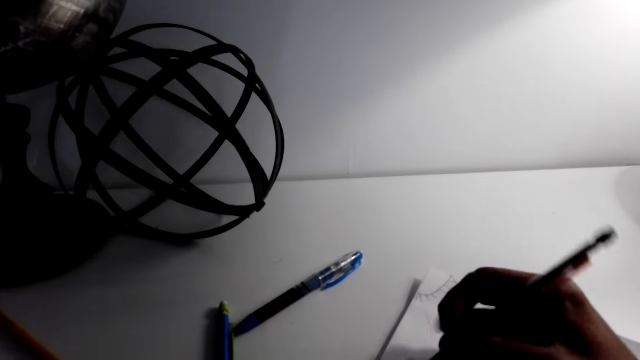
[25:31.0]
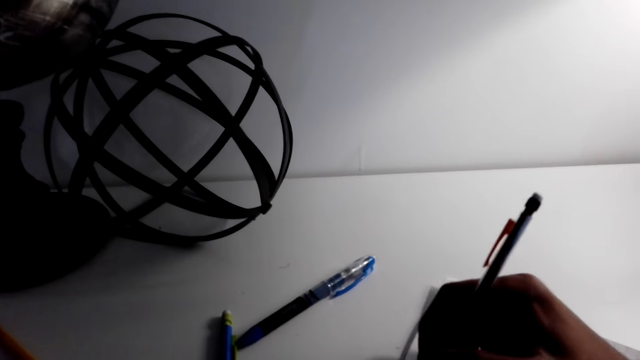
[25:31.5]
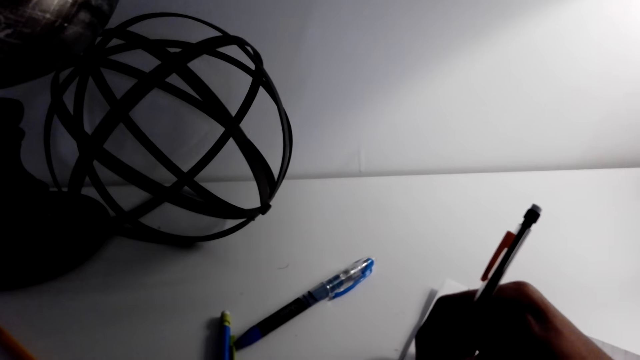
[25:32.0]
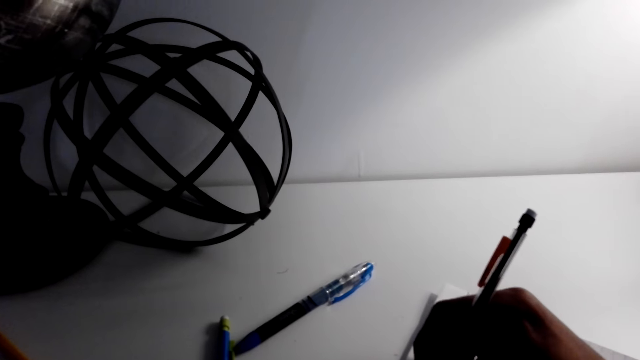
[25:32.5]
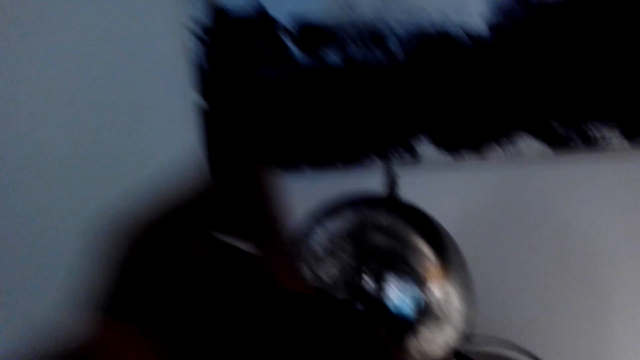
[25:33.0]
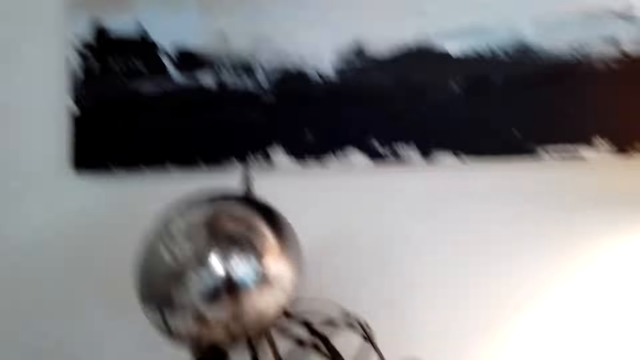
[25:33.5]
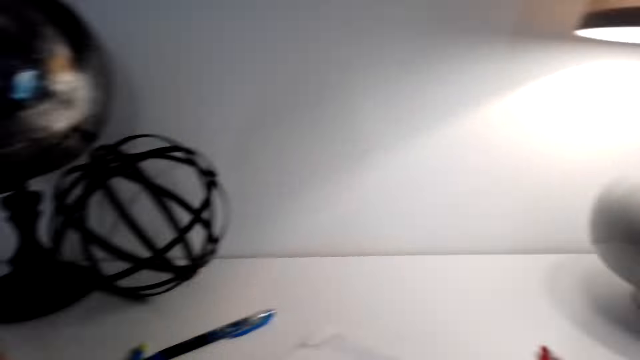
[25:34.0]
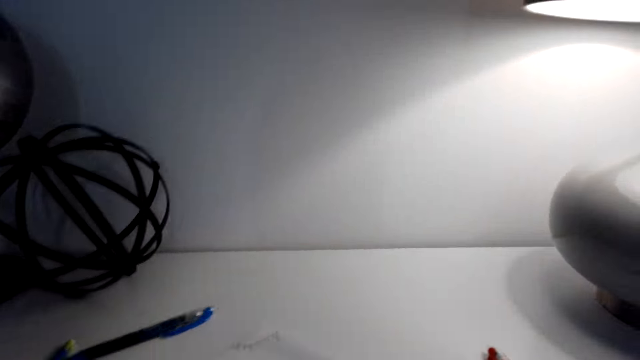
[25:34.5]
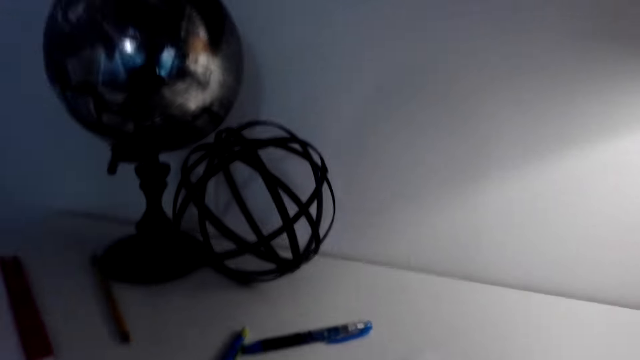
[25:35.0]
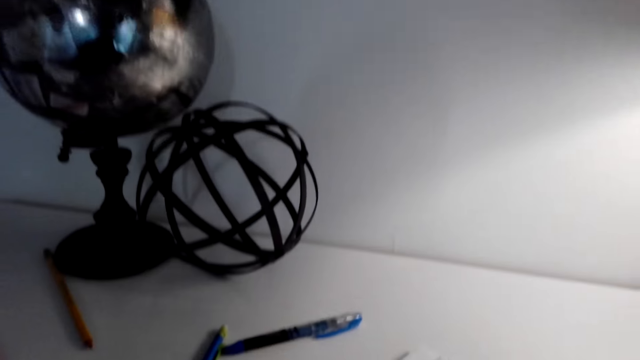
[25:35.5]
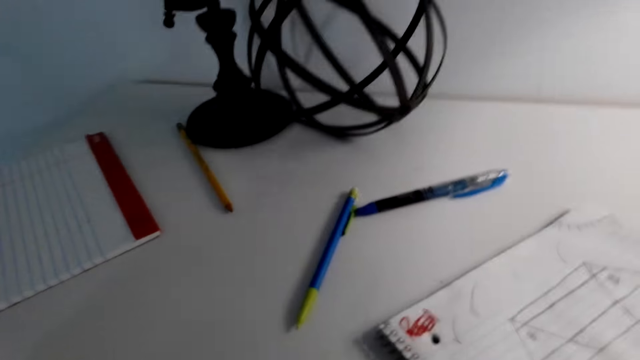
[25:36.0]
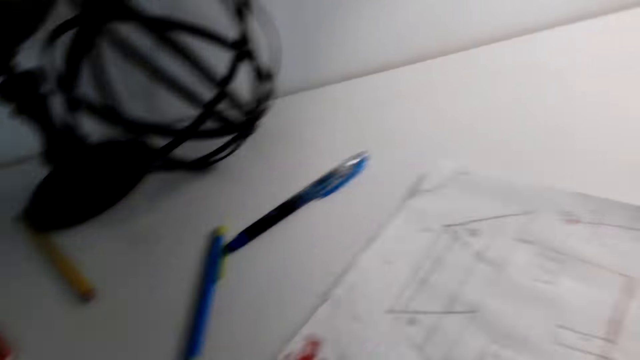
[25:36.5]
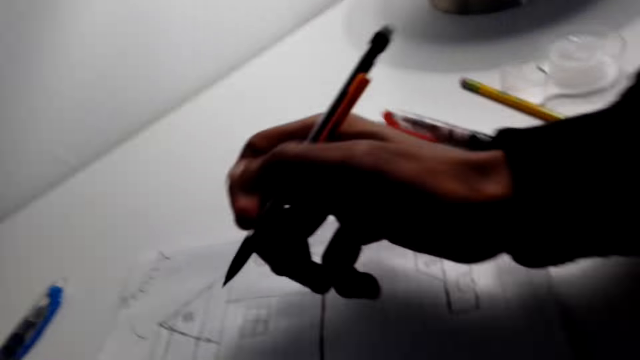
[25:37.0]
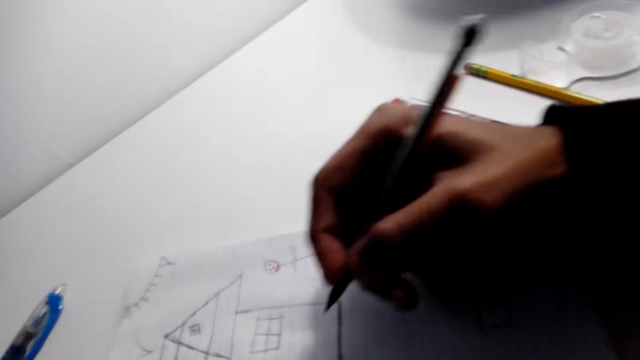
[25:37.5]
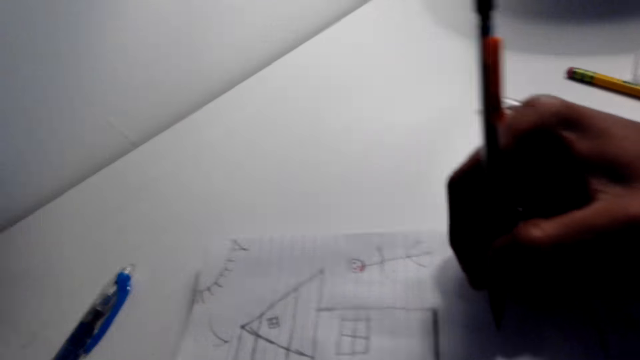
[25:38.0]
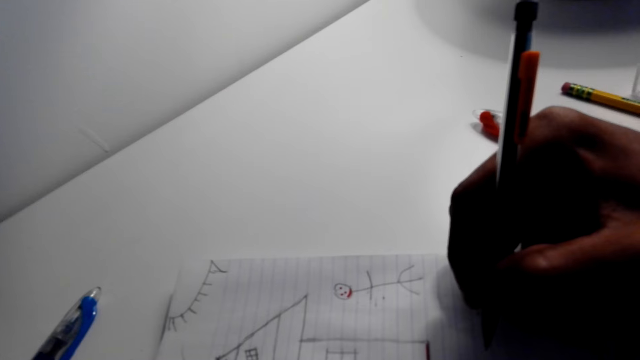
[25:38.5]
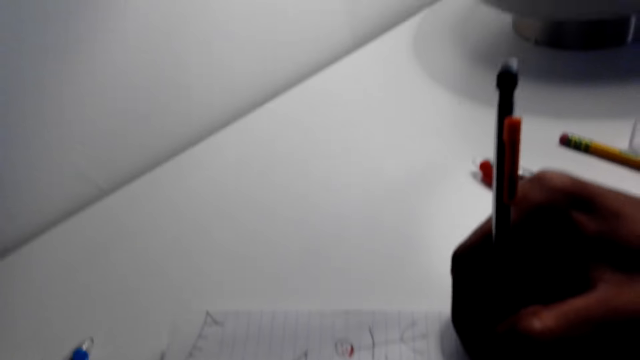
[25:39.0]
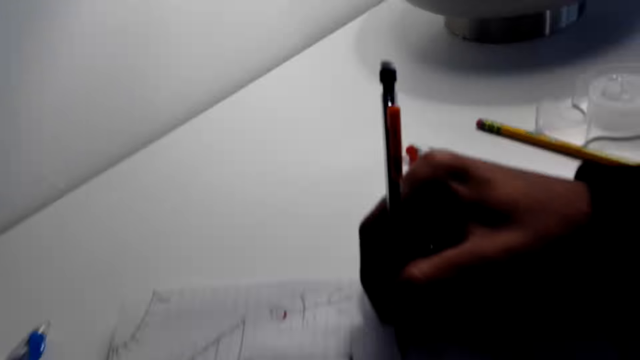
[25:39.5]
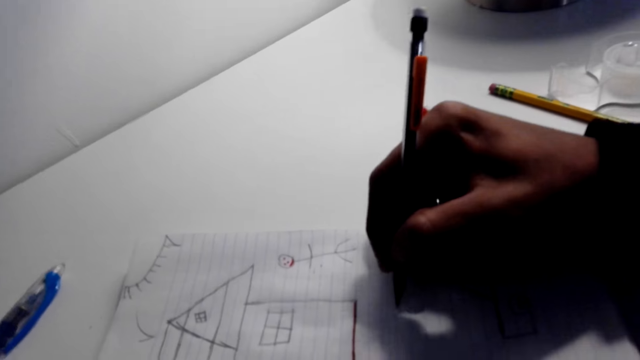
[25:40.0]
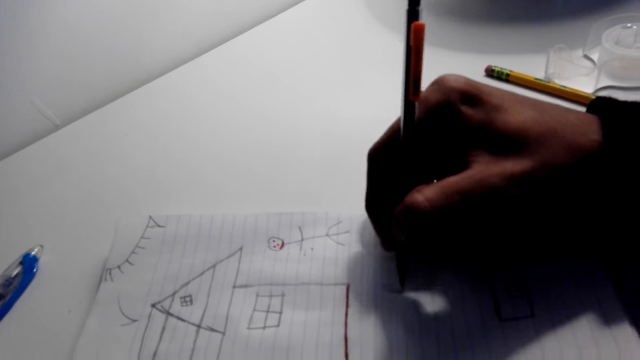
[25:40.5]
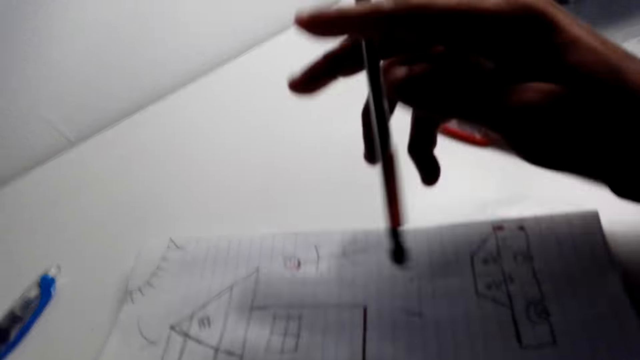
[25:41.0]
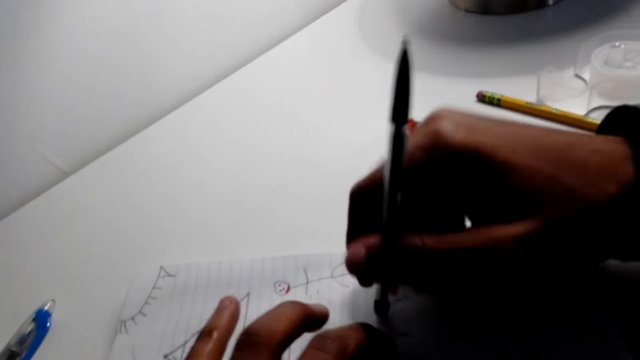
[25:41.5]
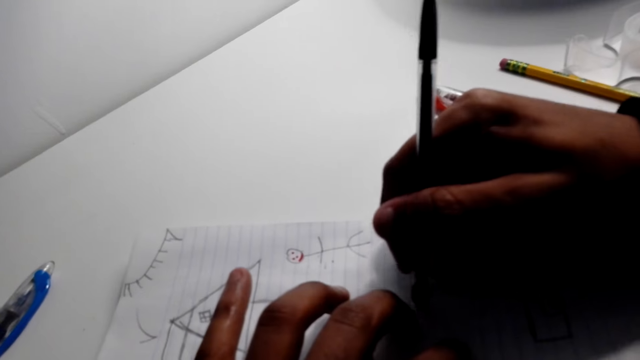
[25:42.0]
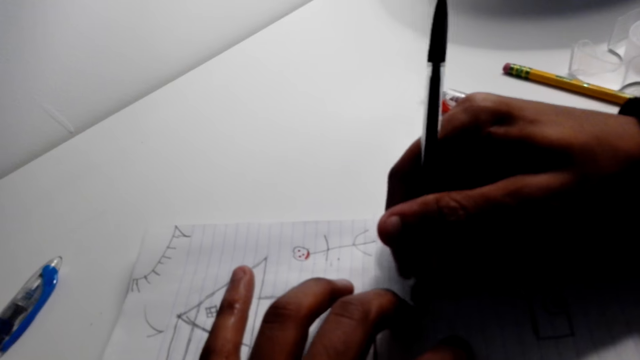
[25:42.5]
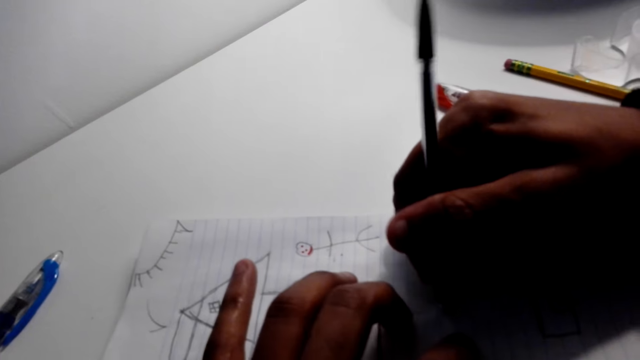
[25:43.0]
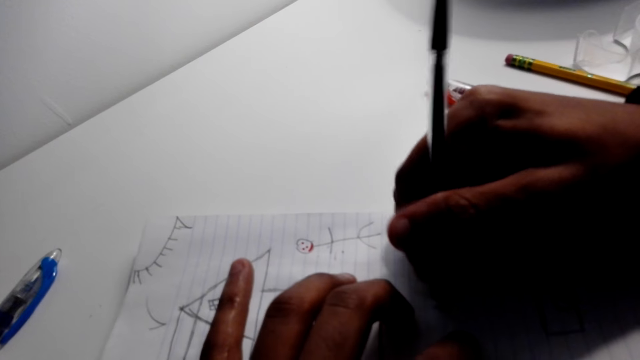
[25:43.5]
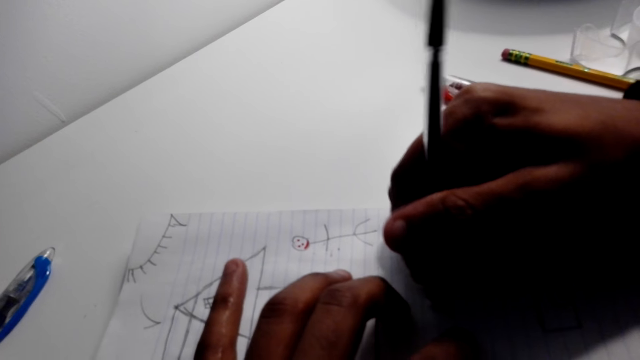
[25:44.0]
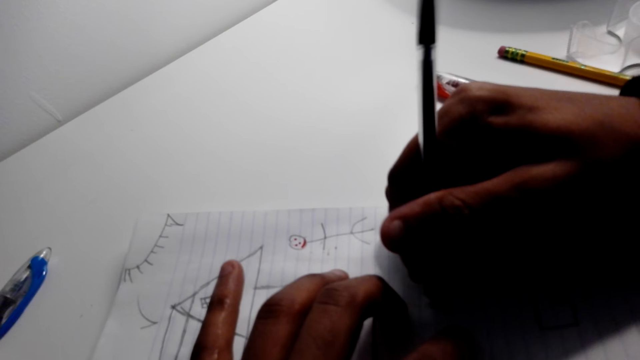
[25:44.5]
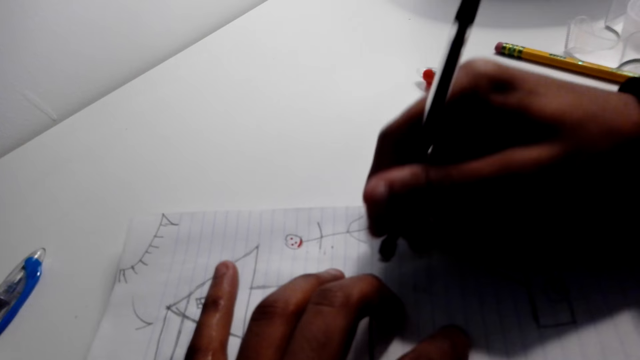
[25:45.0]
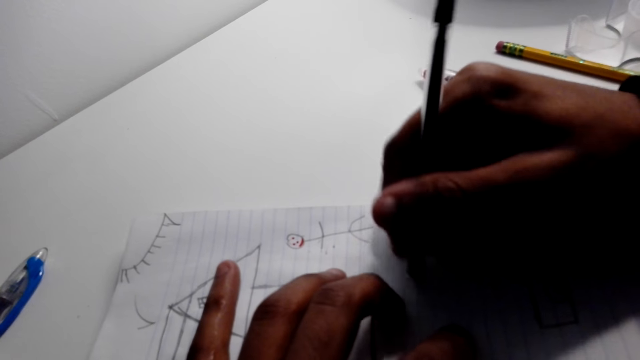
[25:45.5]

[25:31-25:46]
The camera wearer writes on the booklet. They erase the drawing on the booklet with a pen eraser.

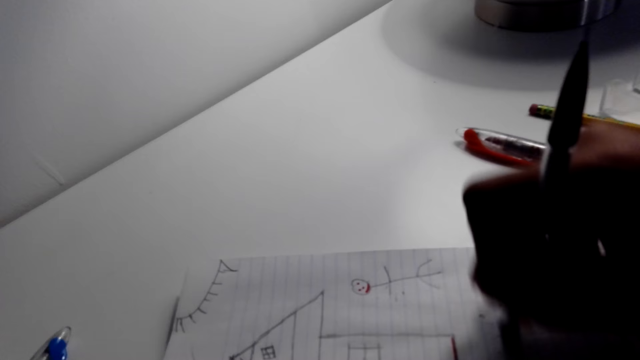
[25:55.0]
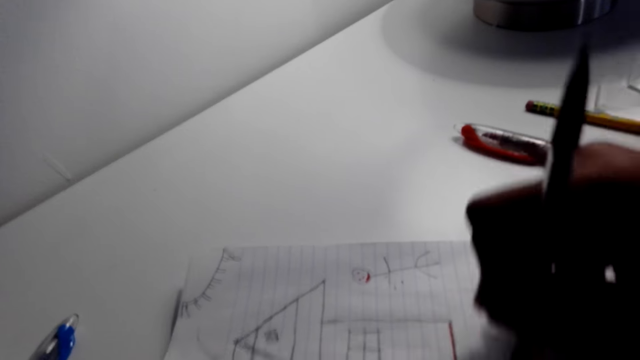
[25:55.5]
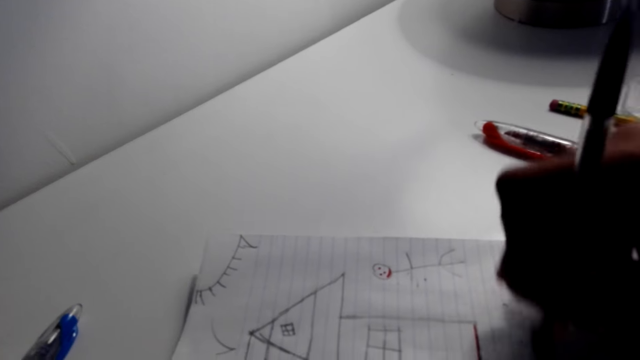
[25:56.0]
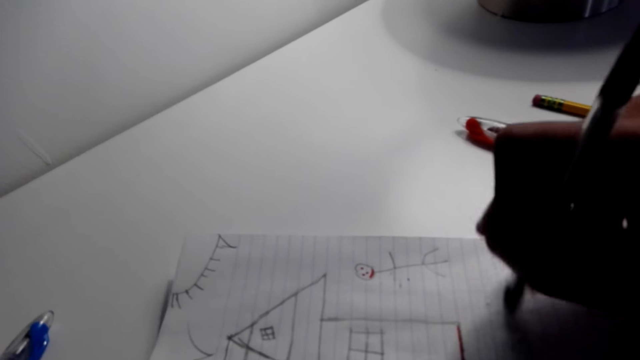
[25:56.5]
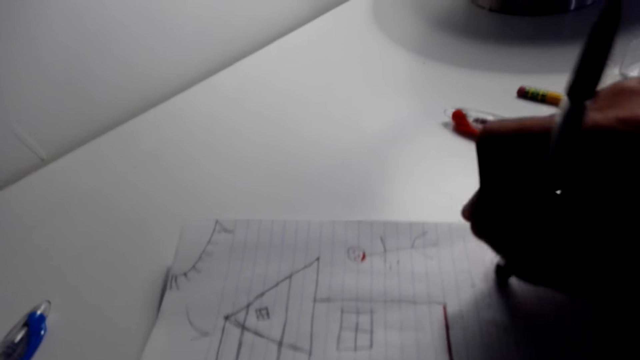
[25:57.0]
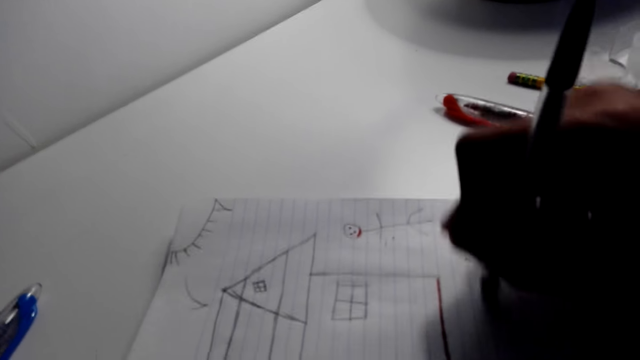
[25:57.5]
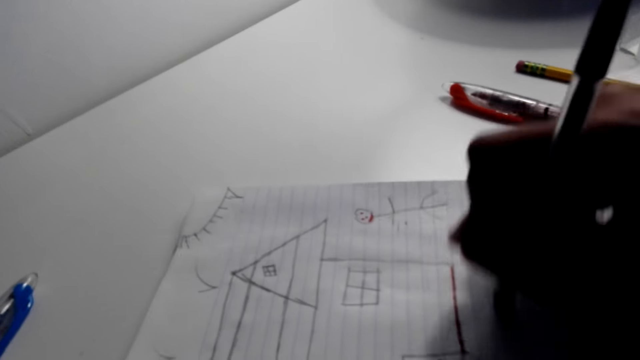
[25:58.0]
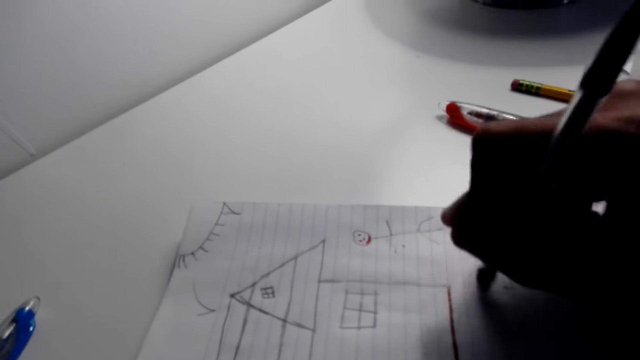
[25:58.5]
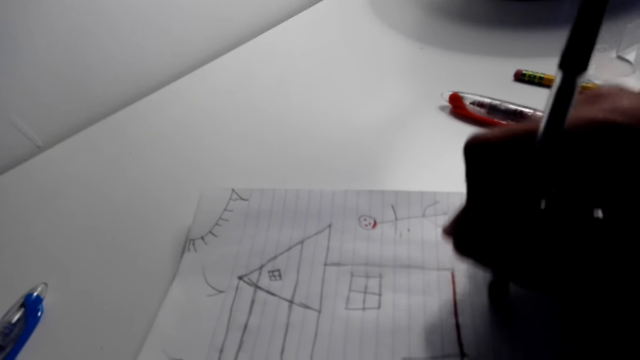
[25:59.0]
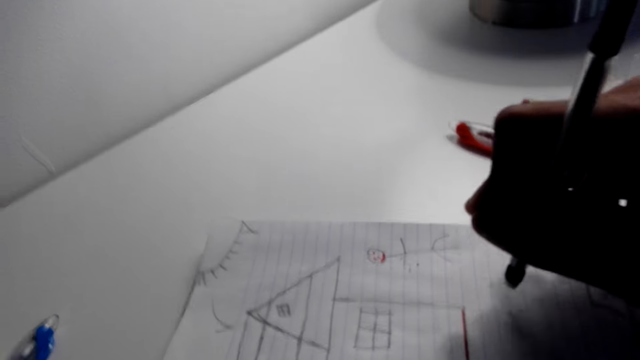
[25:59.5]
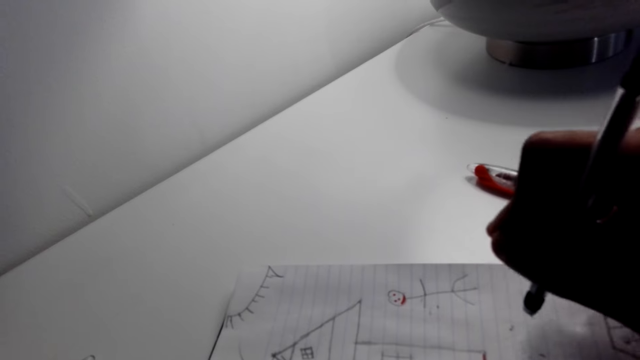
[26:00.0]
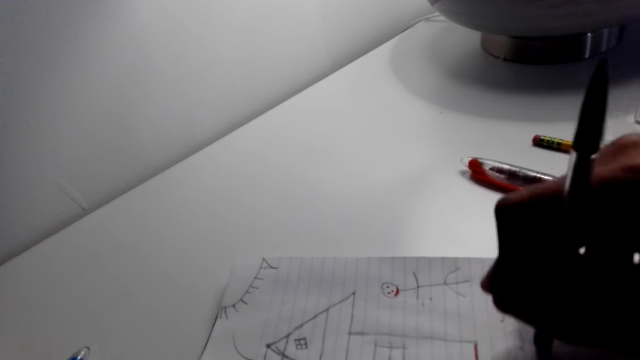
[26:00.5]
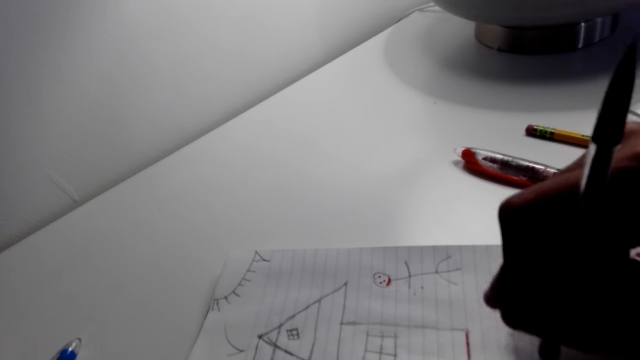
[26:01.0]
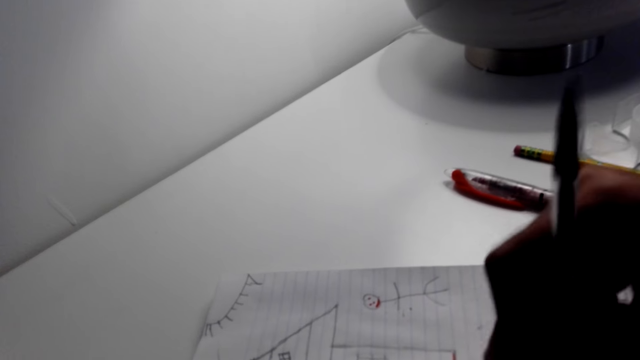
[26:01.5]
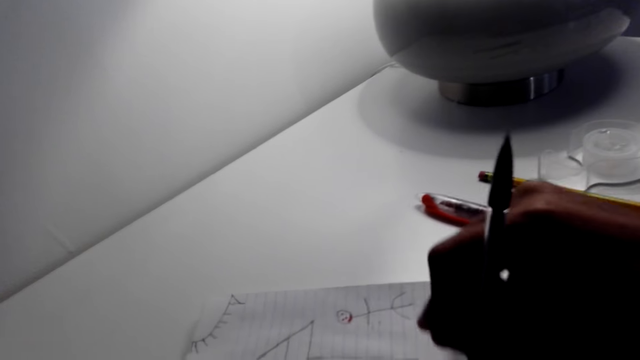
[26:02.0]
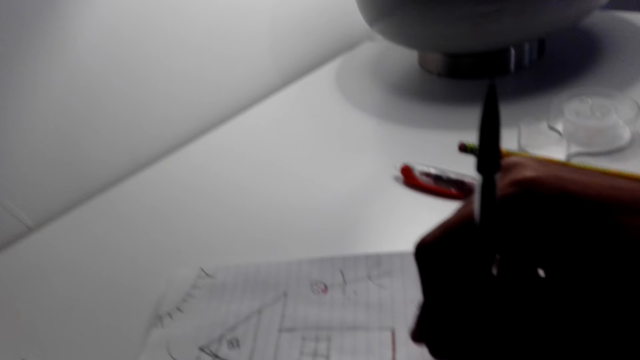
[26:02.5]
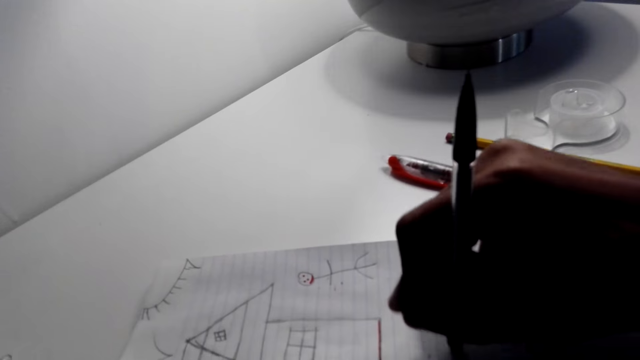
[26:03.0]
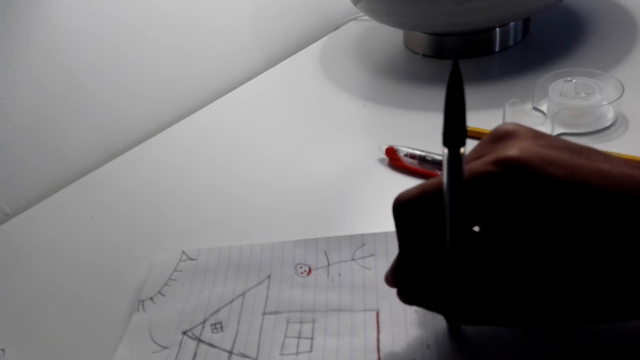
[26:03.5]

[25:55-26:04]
The camera wearer talks on the phone with a person.
